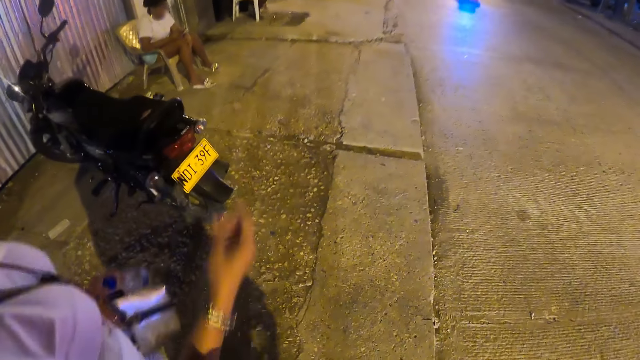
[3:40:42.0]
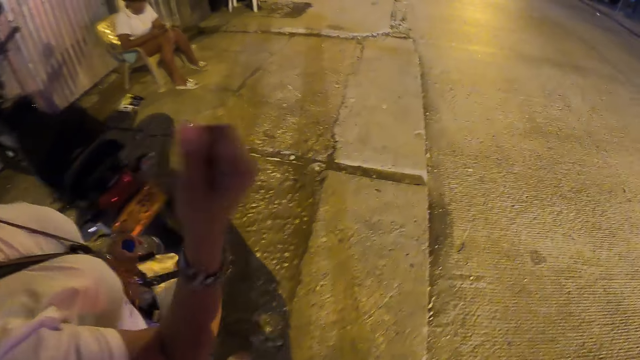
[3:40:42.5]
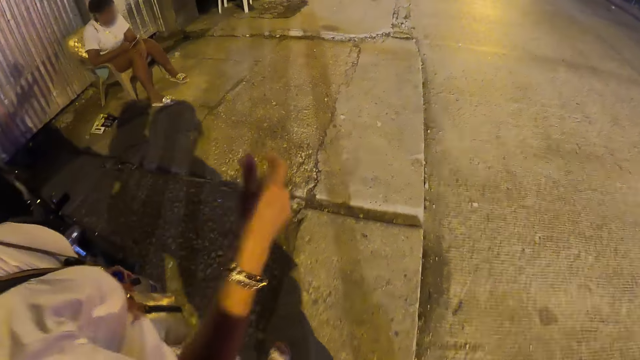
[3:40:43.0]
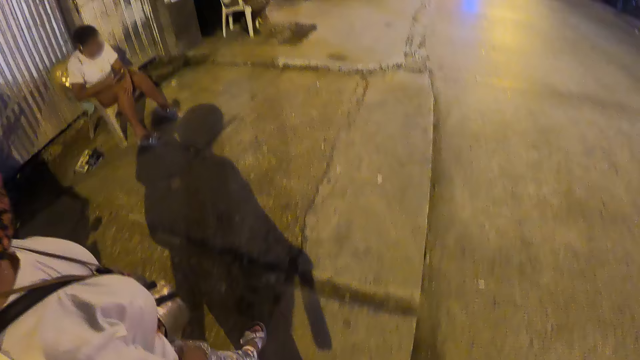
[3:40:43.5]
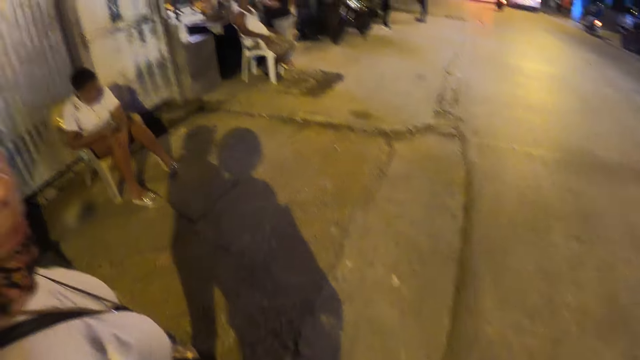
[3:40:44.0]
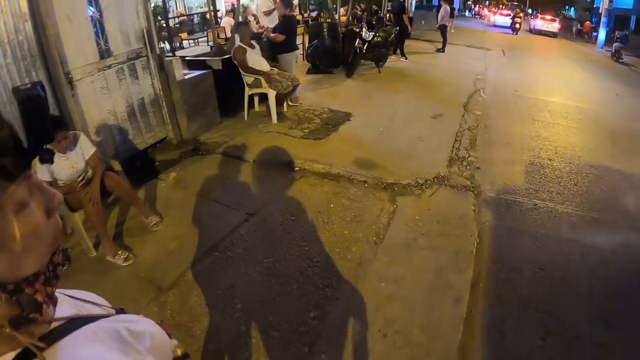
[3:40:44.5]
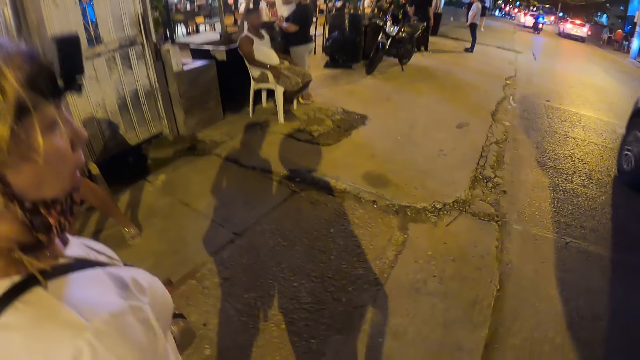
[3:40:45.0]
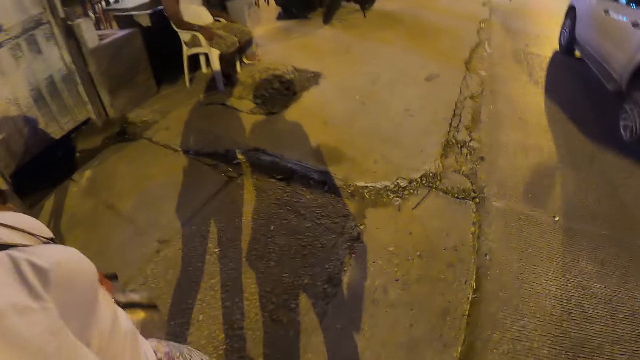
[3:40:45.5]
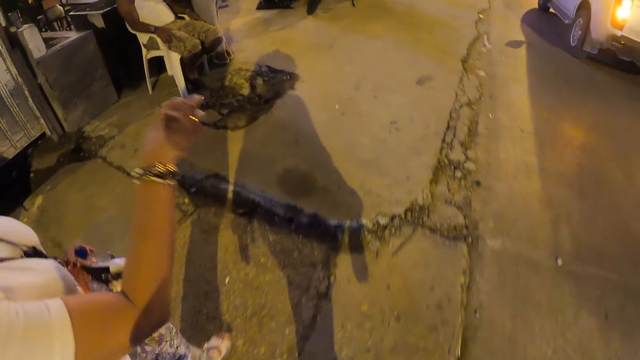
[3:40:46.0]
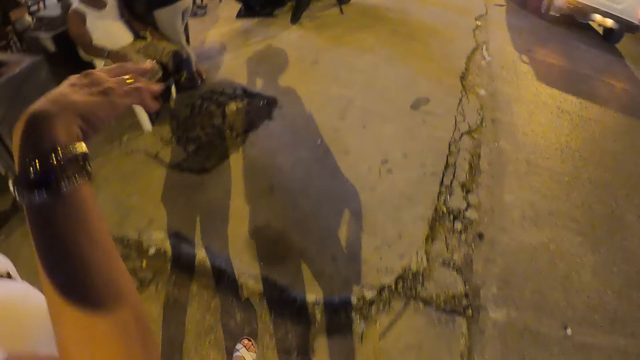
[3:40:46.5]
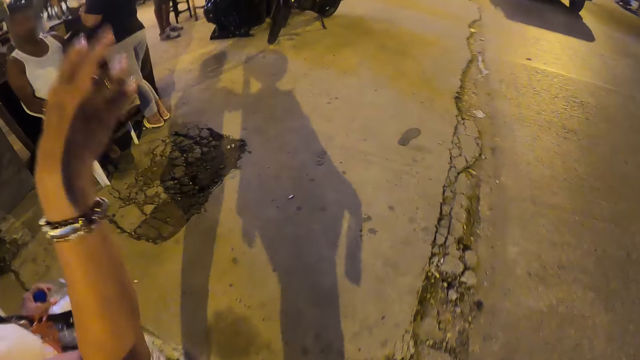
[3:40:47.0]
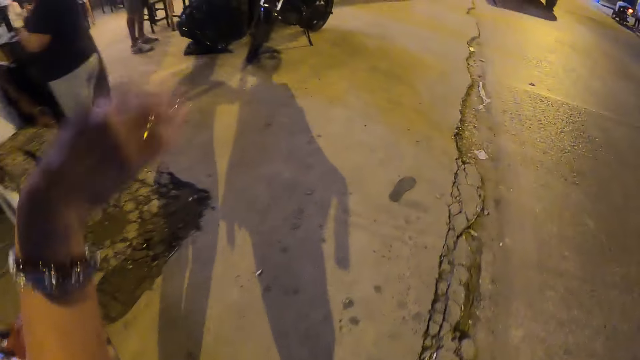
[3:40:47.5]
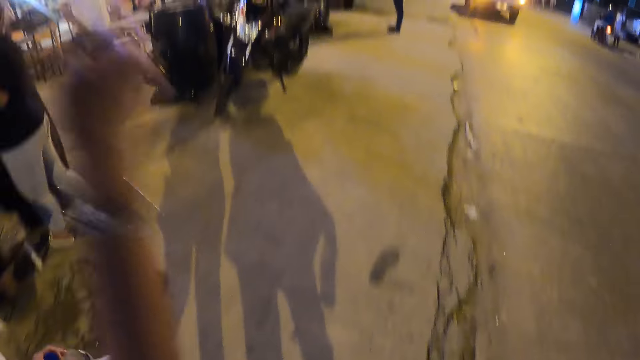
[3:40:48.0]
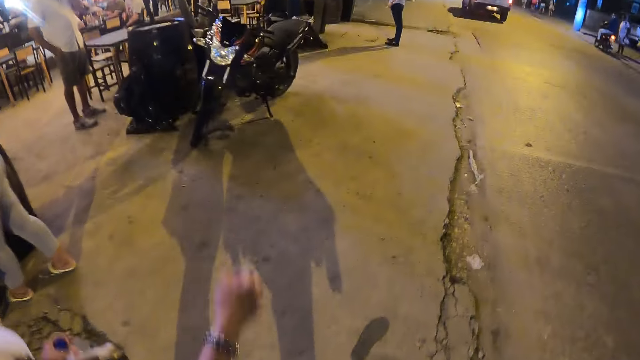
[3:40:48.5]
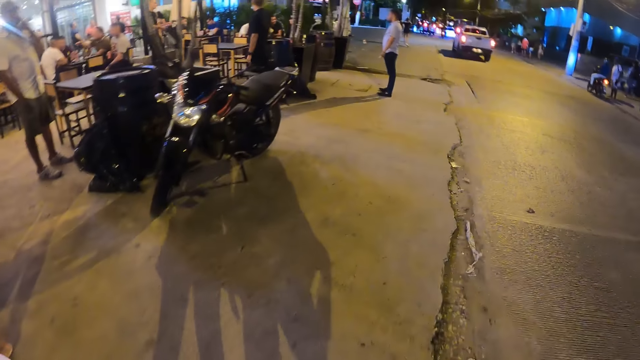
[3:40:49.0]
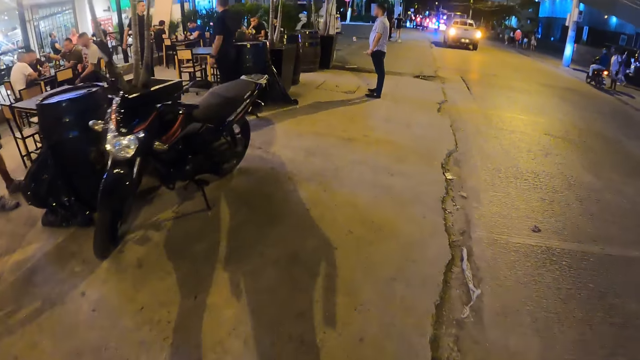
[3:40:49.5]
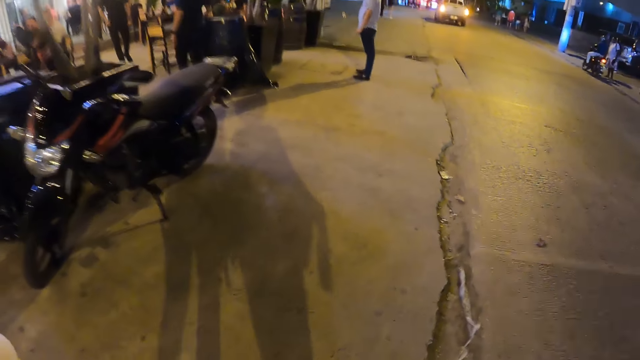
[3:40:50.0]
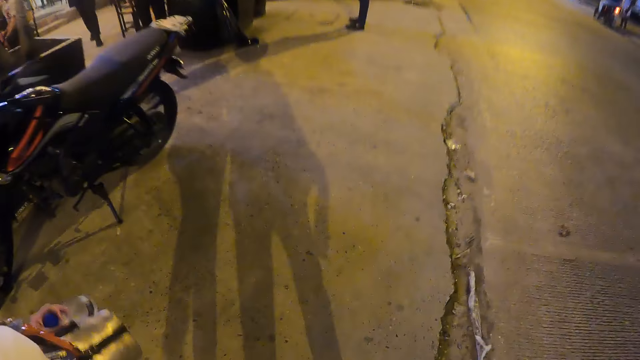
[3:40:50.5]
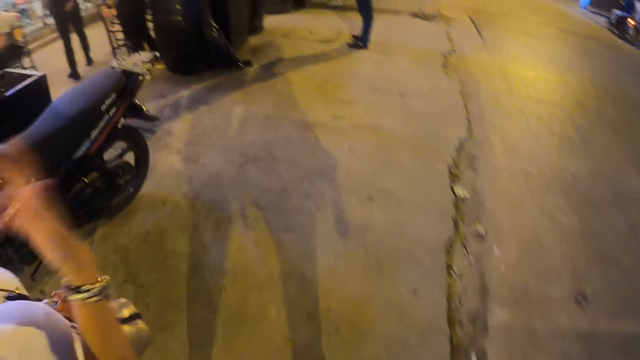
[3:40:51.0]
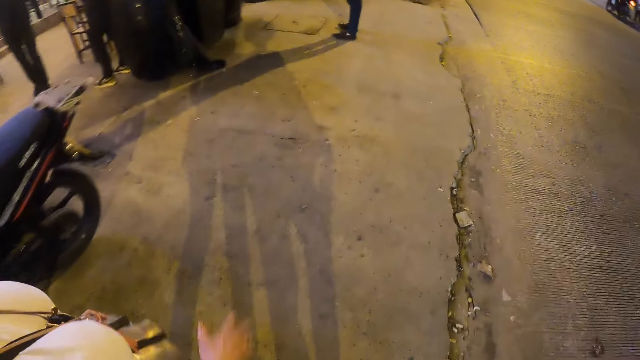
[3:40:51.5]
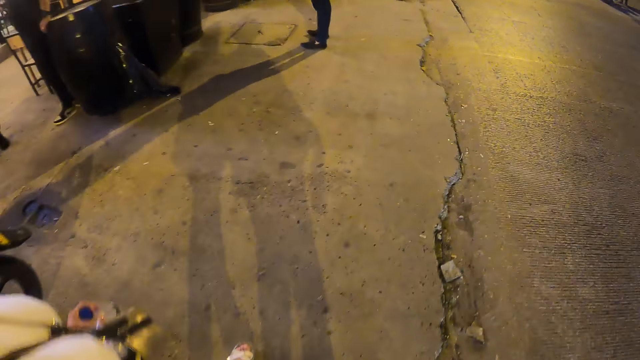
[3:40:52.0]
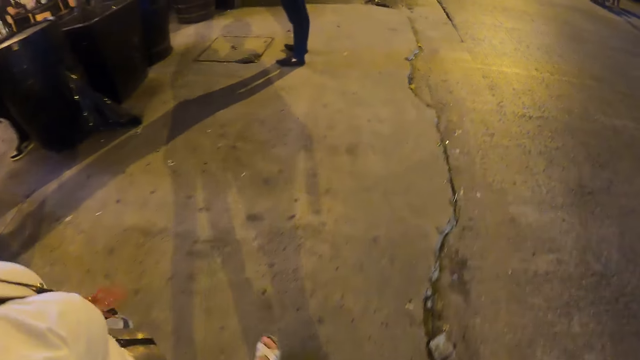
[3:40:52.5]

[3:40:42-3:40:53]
A woman carries a bottle on the sidewalk. The camera wearer interacts with the woman and walks on the sidewalk. The woman walks on the sidewalk. The camera wearer walks on the sidewalk and interacts with the woman. The person moves her fingers. The camera wearer walks along the street.

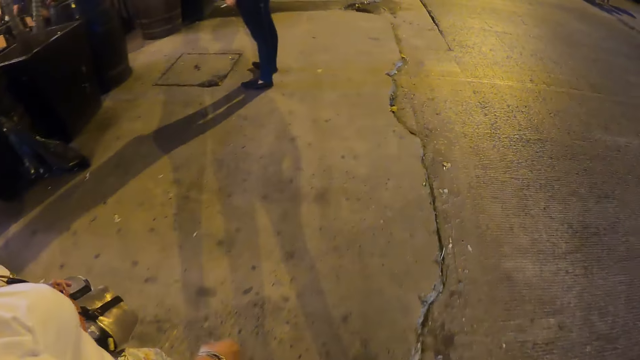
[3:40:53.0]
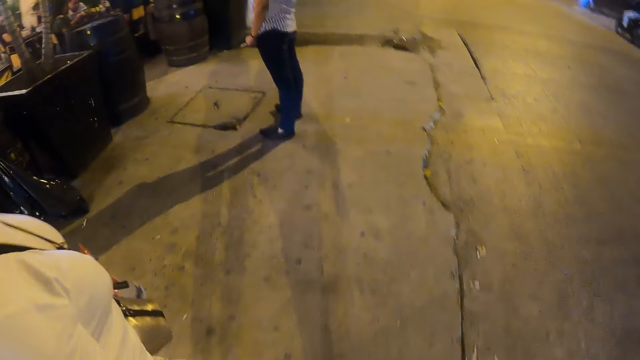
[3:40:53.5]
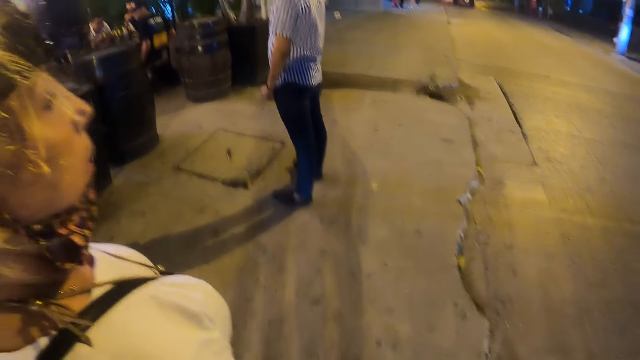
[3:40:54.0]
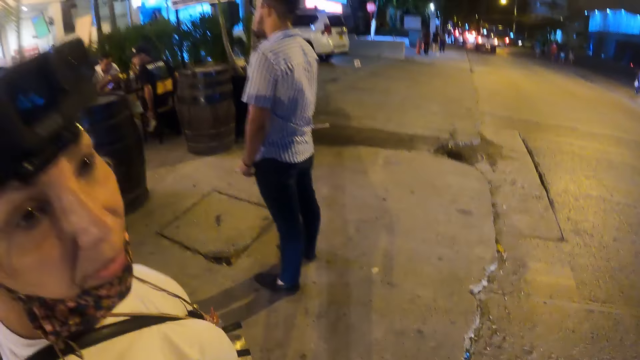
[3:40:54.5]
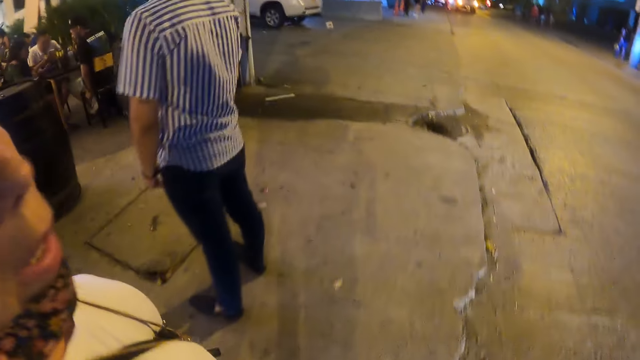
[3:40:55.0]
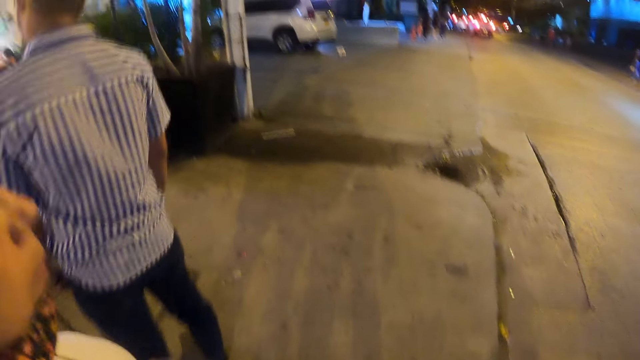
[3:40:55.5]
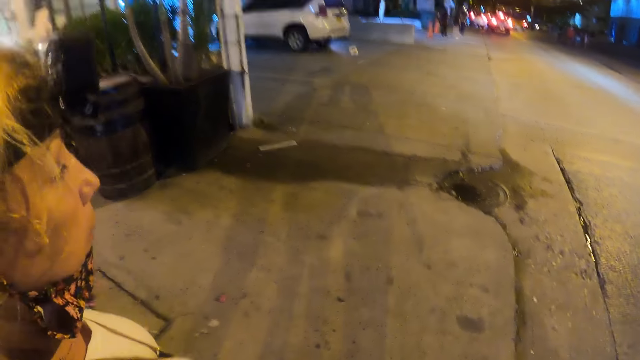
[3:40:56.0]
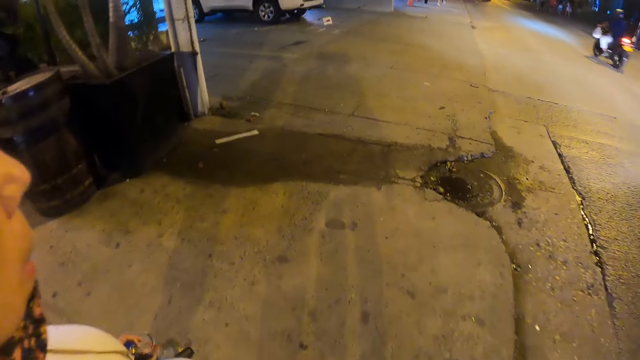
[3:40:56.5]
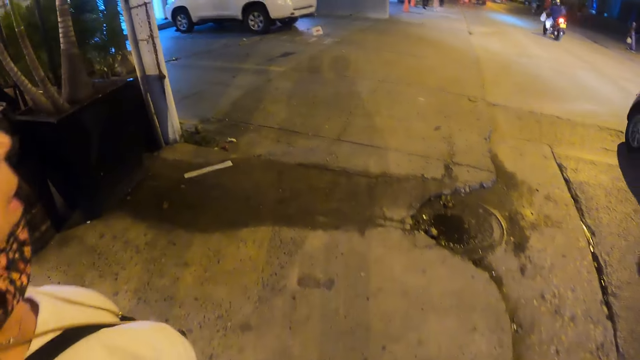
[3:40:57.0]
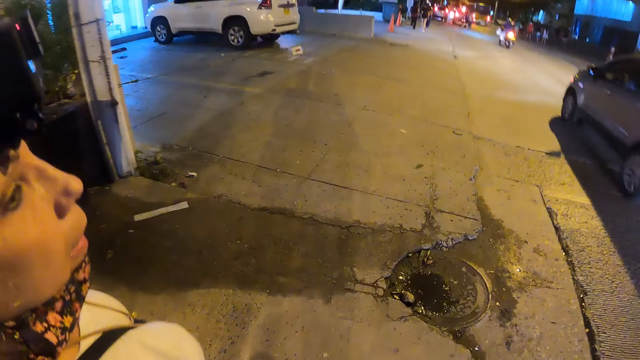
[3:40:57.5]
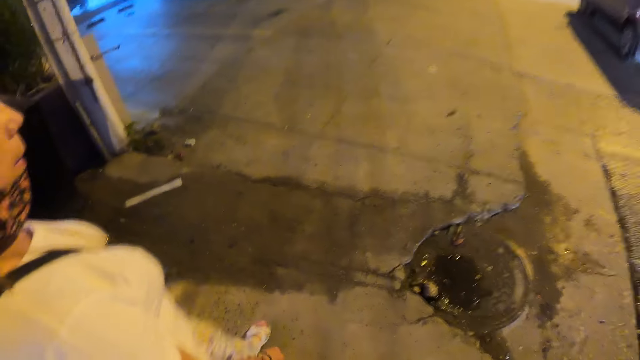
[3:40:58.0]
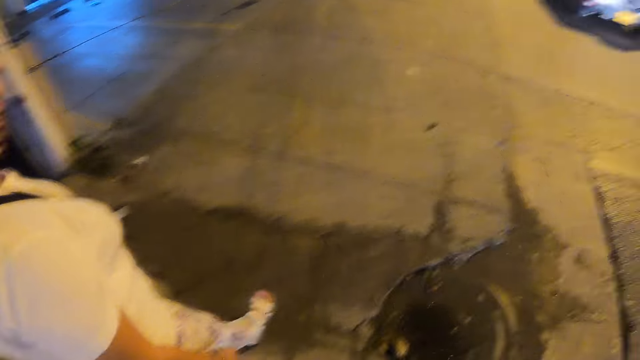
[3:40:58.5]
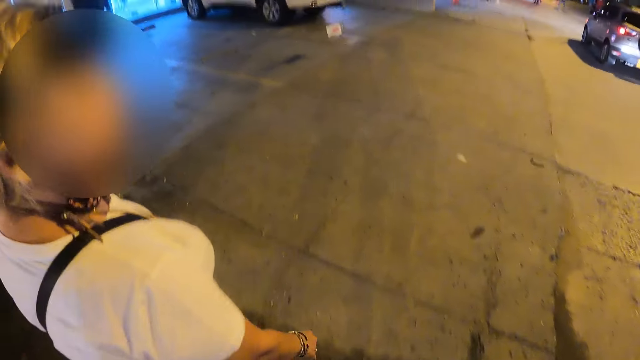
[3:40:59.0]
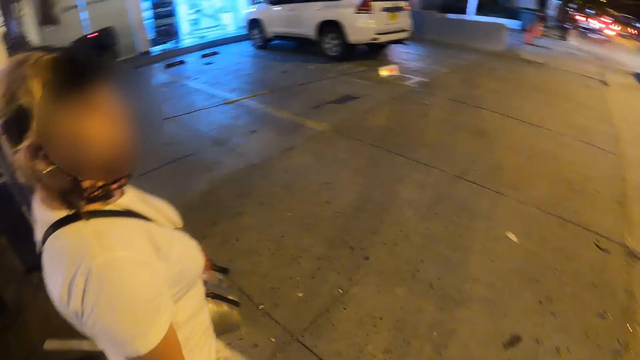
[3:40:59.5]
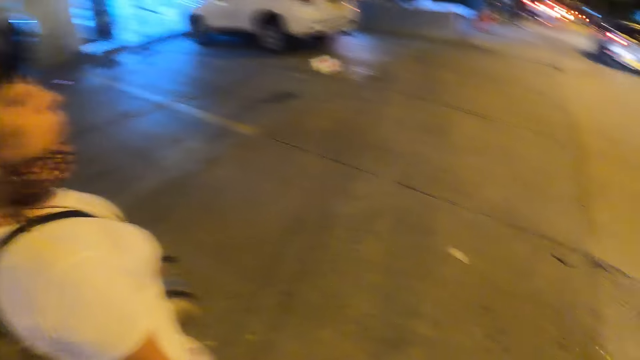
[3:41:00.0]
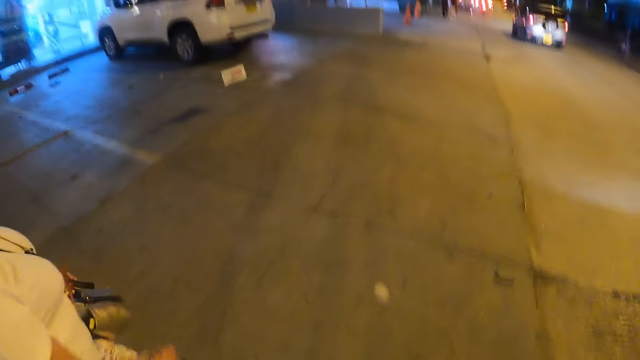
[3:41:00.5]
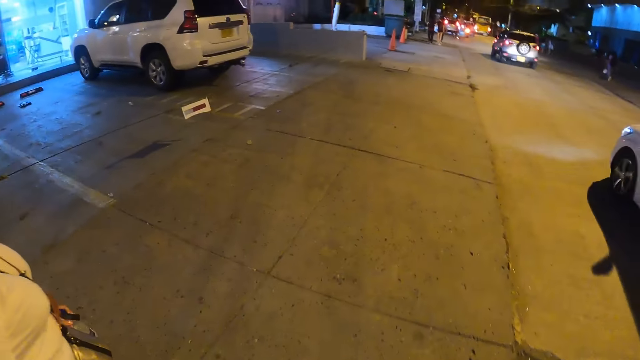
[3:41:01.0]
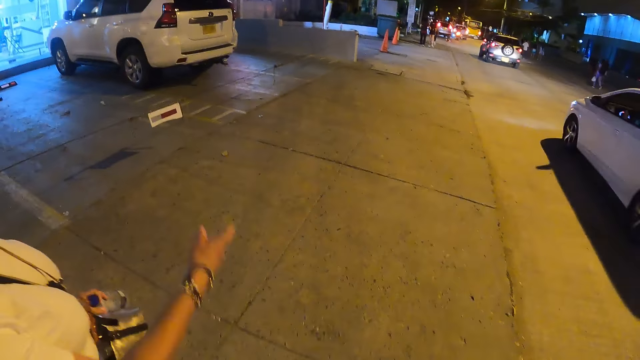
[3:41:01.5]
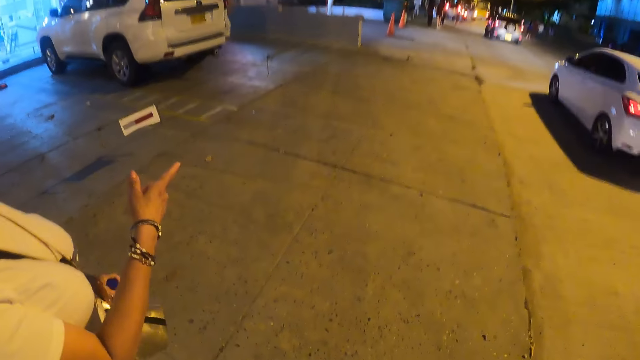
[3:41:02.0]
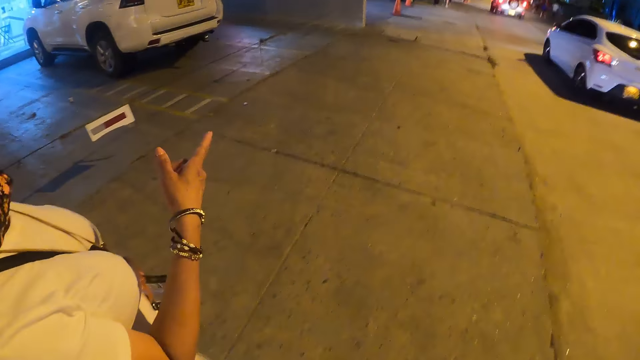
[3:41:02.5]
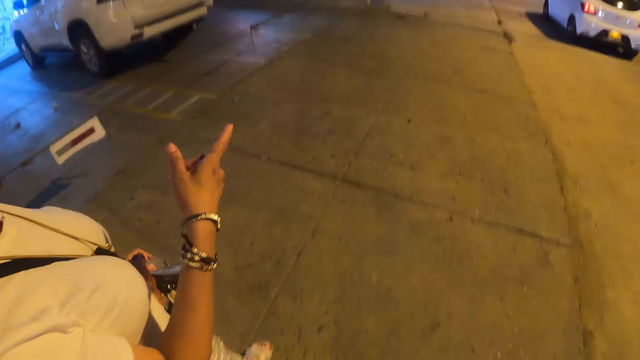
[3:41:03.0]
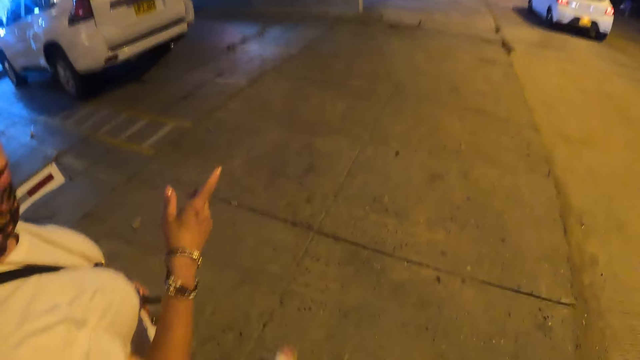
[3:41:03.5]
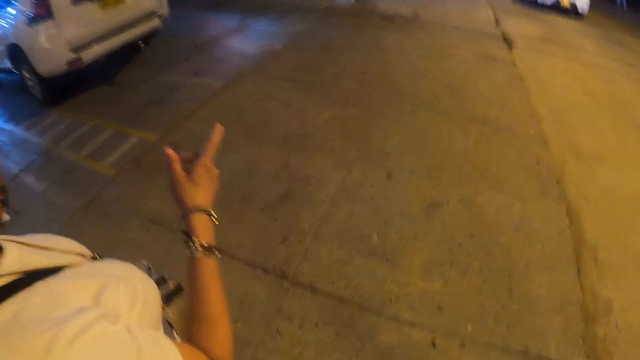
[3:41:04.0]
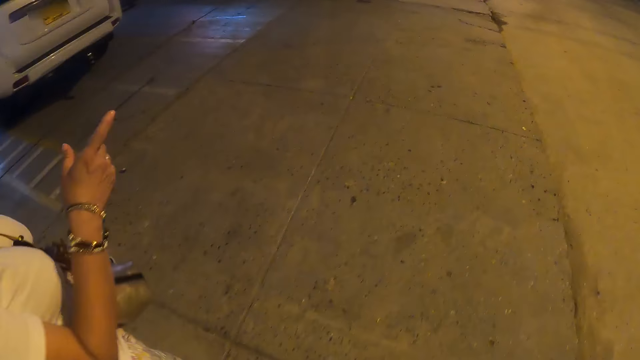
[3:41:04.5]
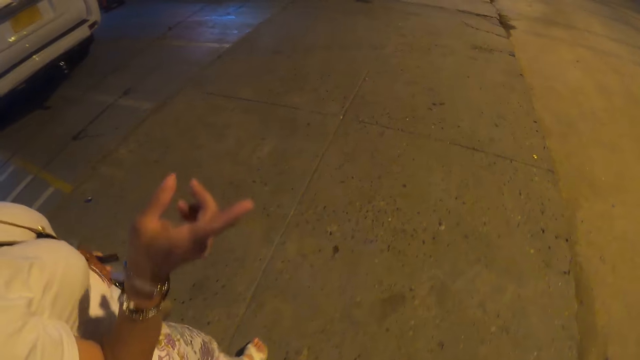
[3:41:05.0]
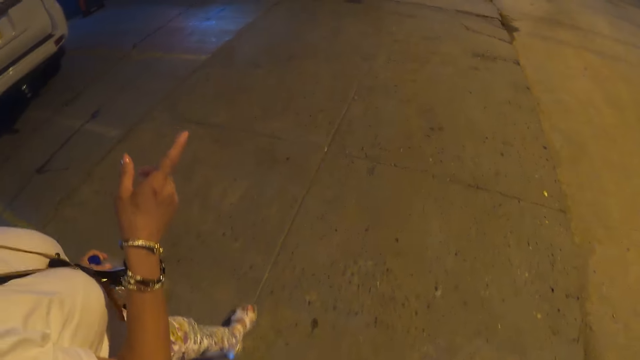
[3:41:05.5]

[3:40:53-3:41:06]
A person looks at the camera wearer. The camera wearer walks along the street. The person points with her hand.
